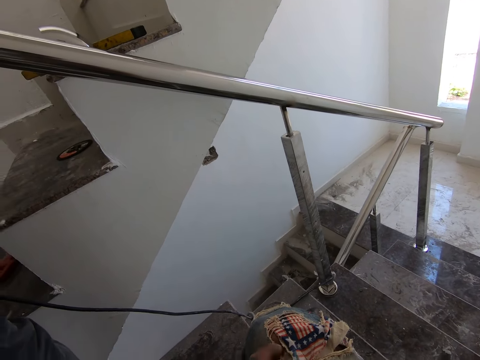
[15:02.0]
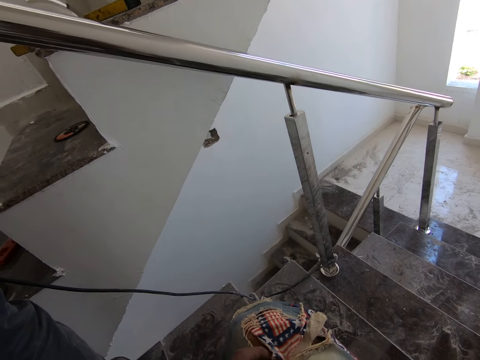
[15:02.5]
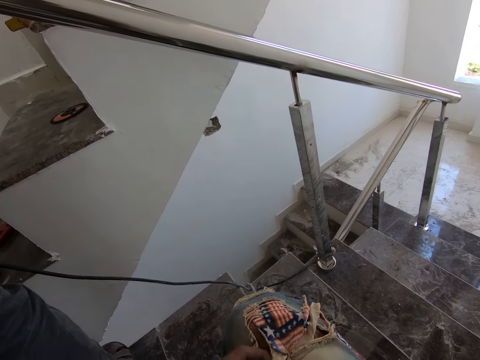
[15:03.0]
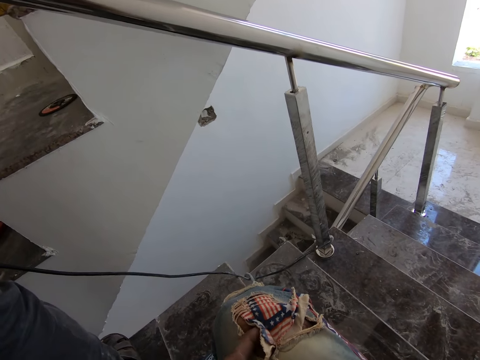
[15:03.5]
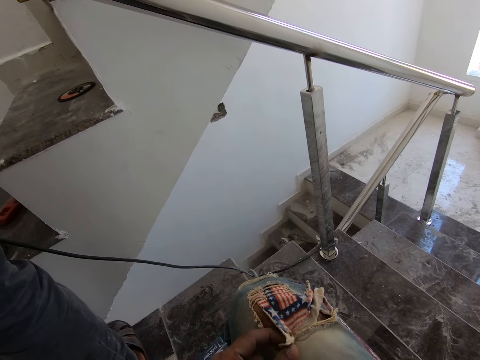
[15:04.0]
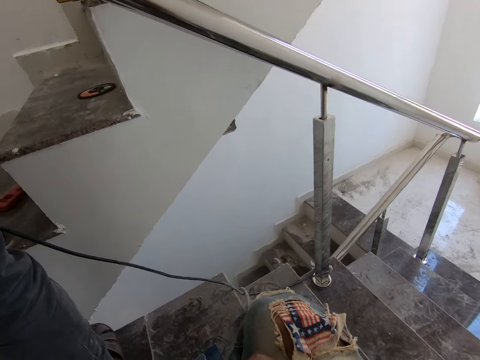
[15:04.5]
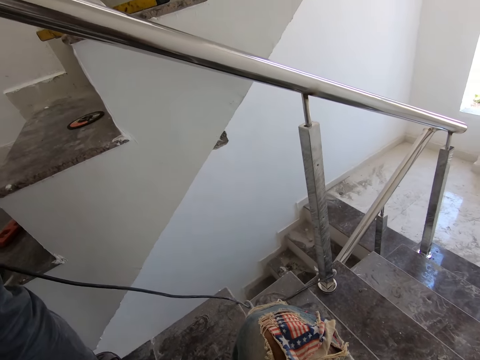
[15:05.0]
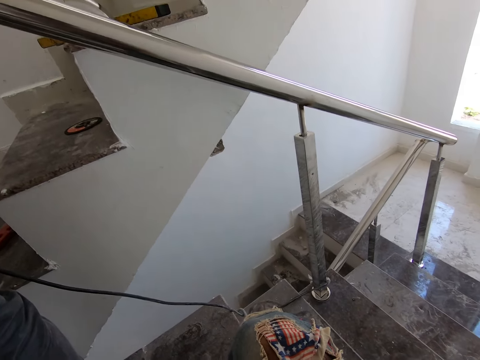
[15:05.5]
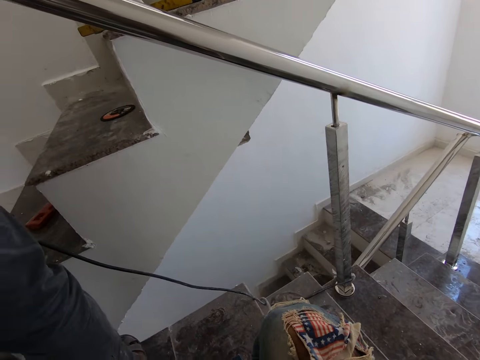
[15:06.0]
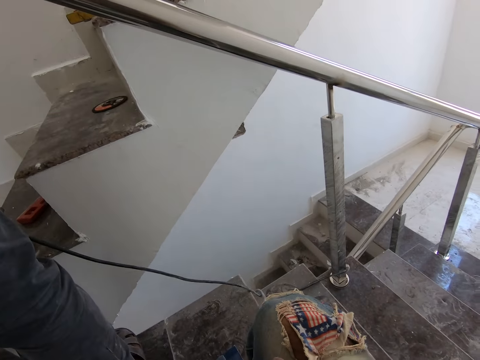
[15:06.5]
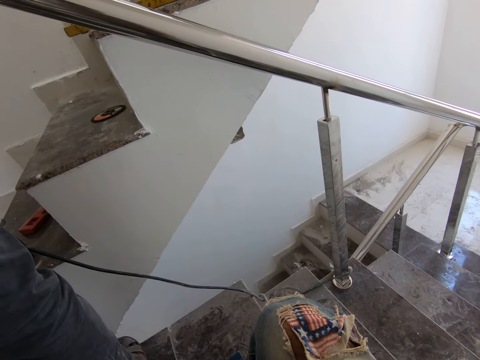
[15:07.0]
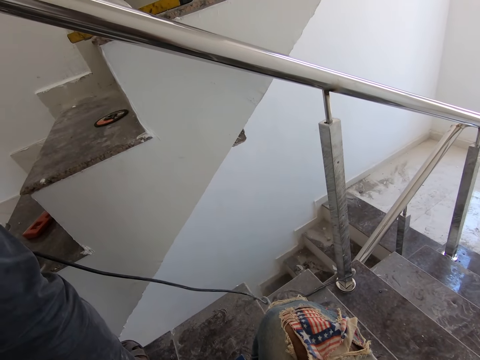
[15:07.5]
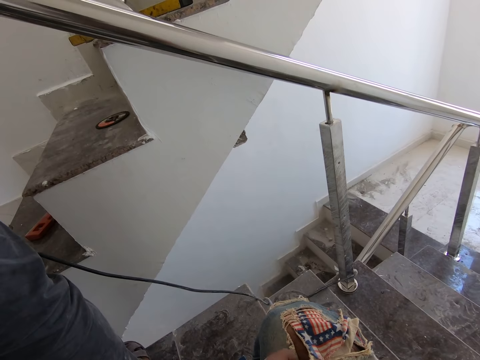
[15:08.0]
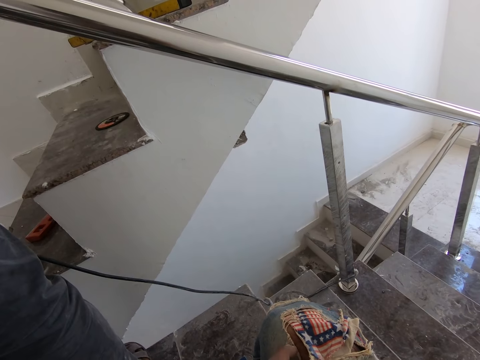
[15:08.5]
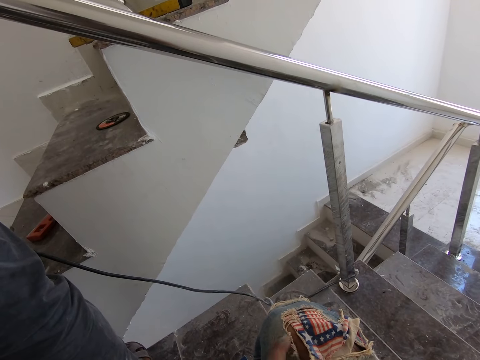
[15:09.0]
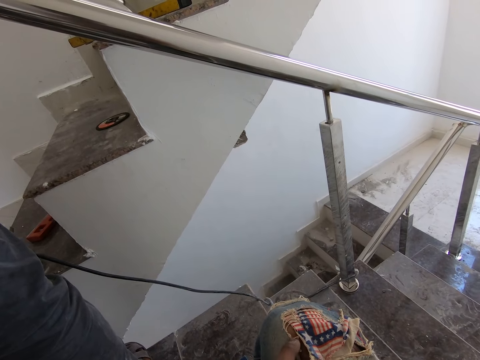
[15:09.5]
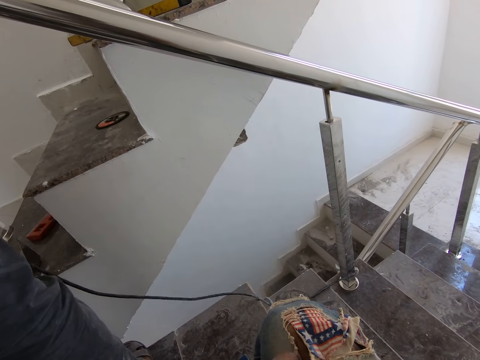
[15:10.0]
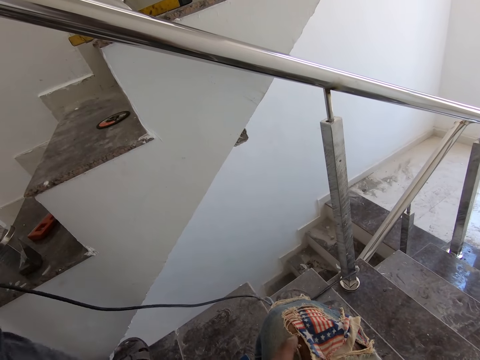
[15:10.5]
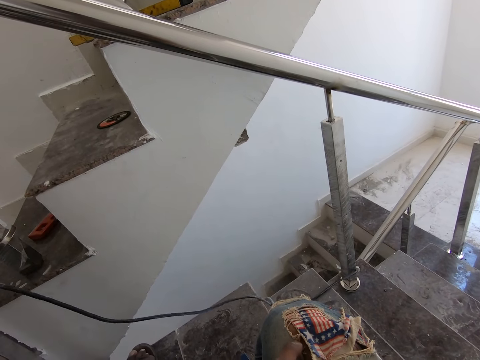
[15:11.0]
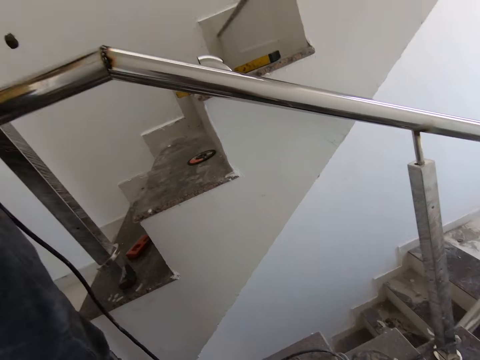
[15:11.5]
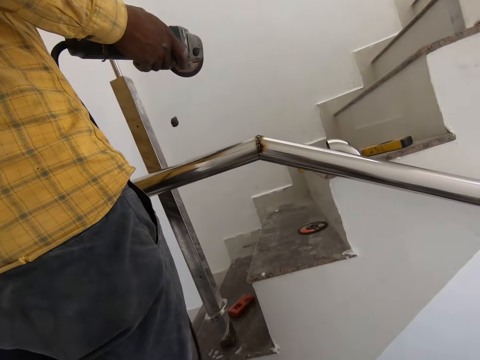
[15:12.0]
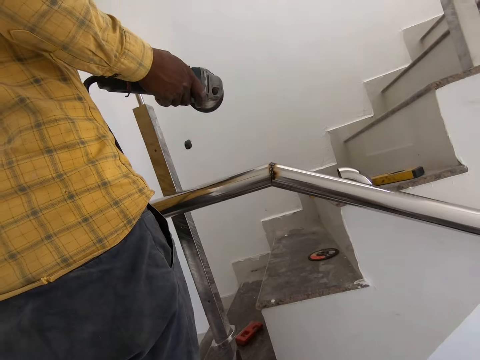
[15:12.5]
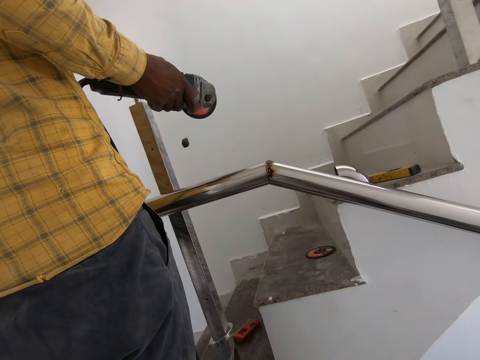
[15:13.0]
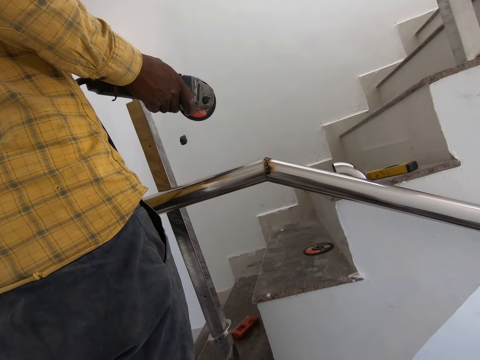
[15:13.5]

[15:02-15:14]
The camera wearer touches his trousers.

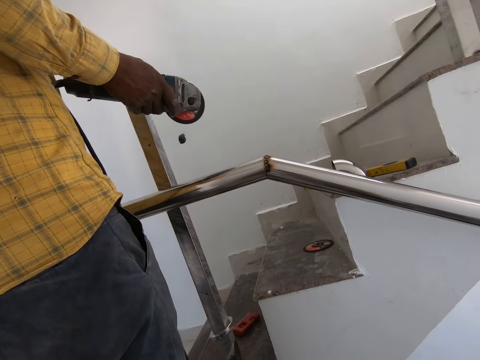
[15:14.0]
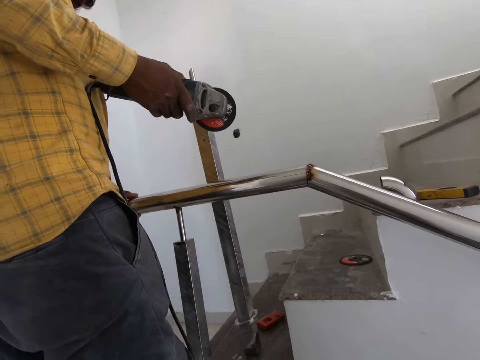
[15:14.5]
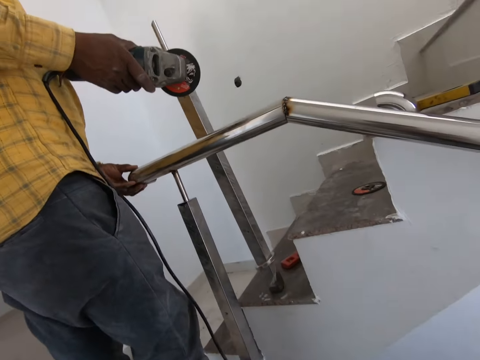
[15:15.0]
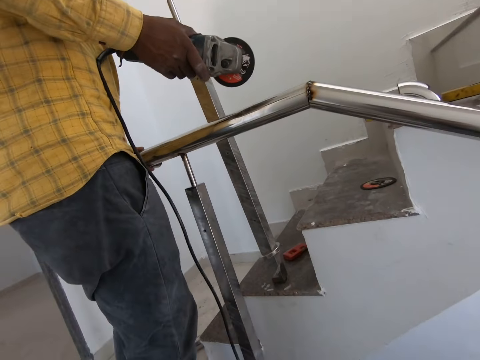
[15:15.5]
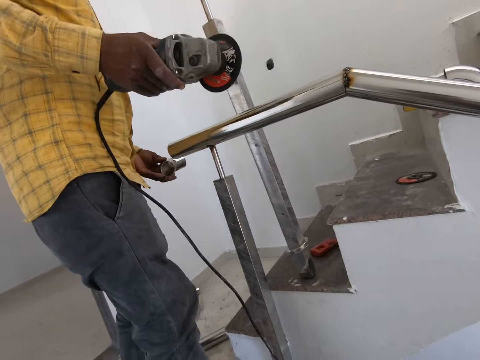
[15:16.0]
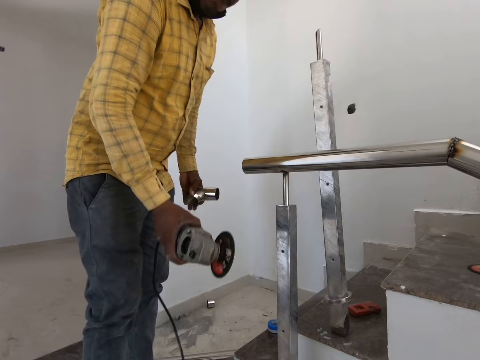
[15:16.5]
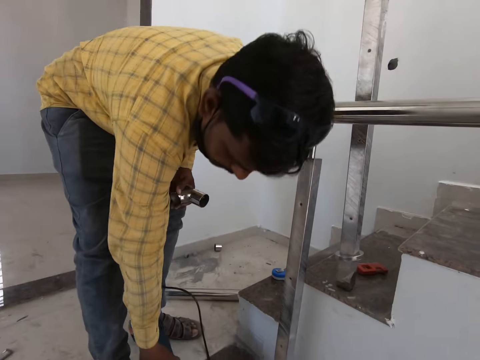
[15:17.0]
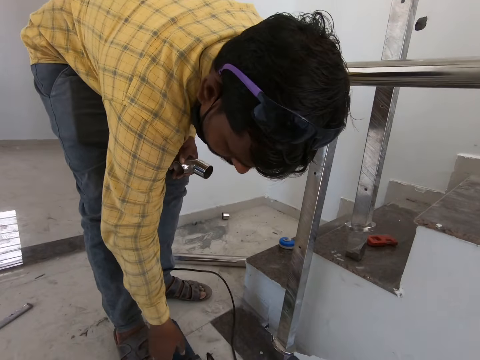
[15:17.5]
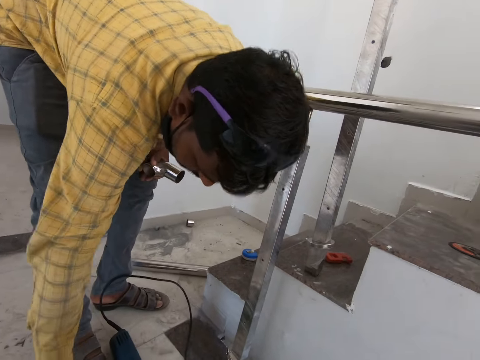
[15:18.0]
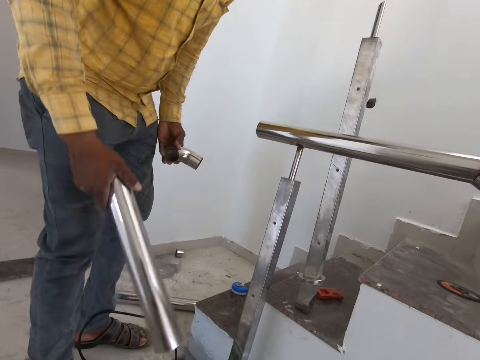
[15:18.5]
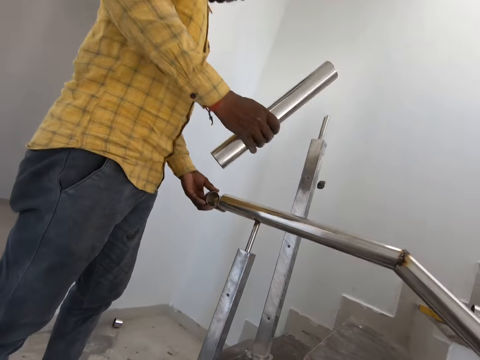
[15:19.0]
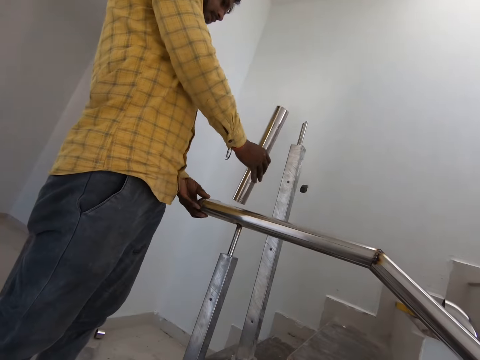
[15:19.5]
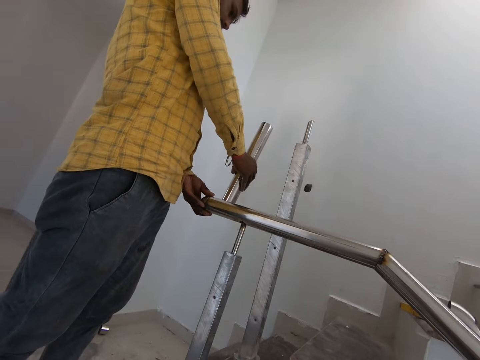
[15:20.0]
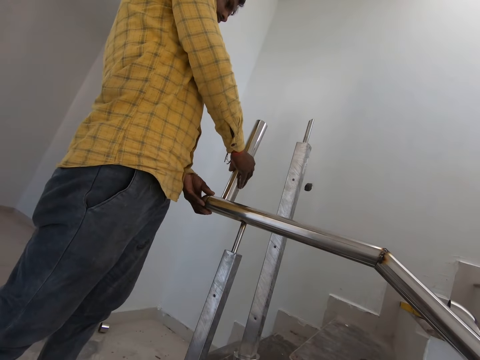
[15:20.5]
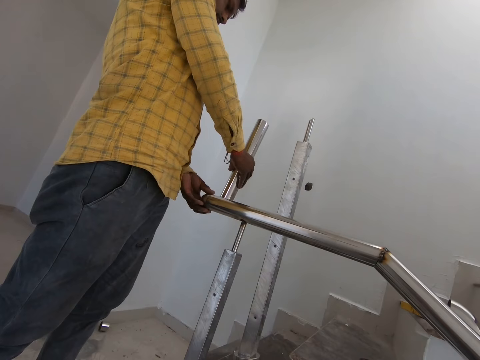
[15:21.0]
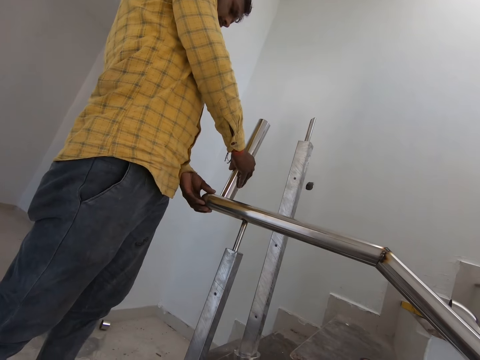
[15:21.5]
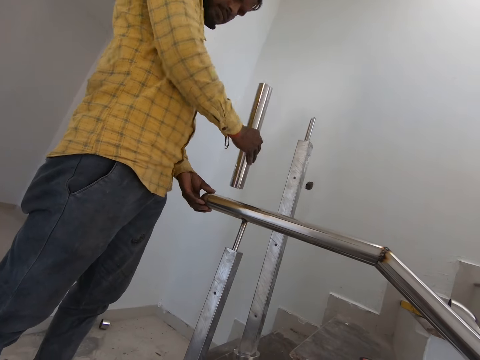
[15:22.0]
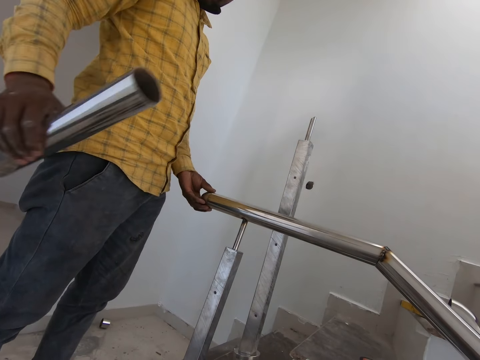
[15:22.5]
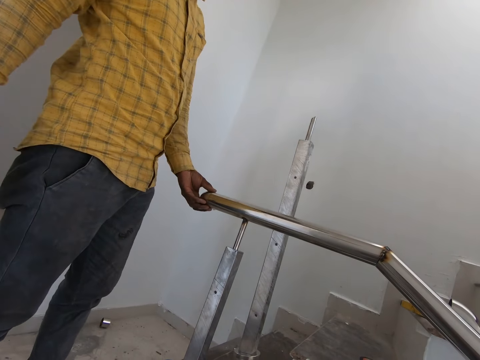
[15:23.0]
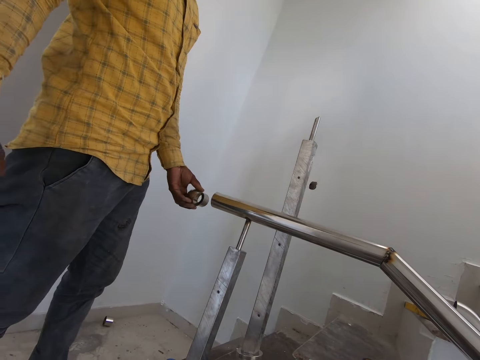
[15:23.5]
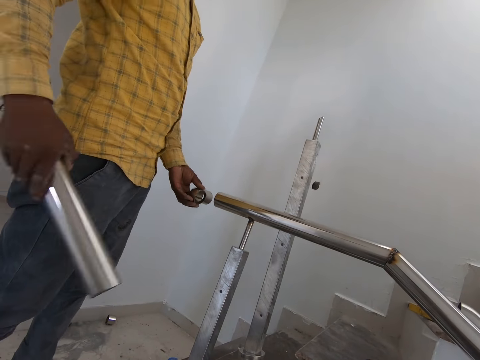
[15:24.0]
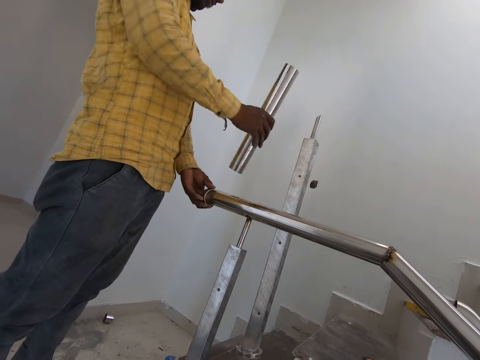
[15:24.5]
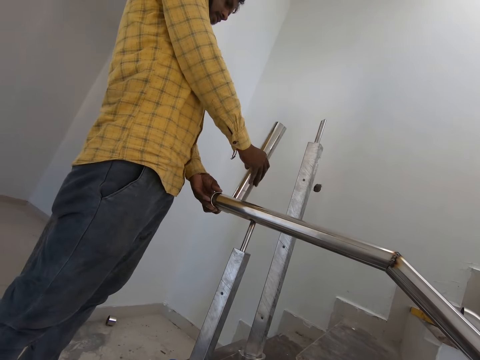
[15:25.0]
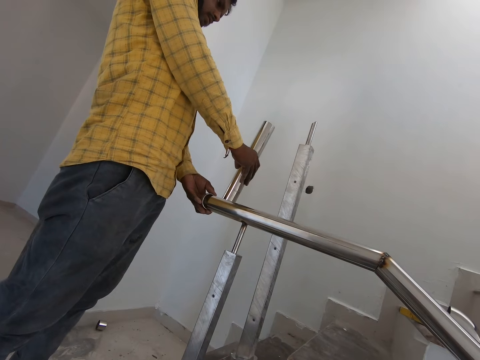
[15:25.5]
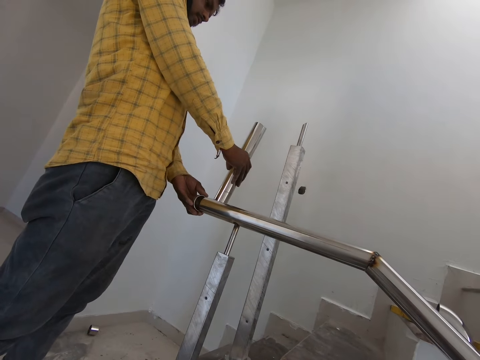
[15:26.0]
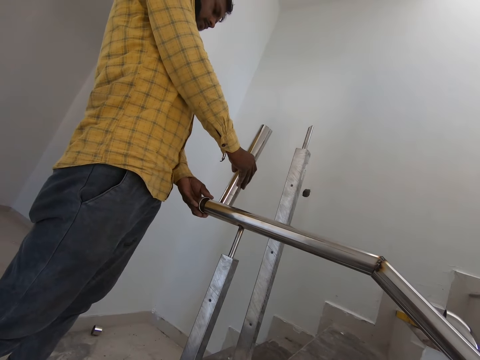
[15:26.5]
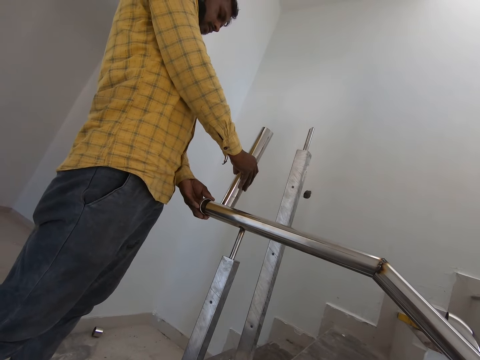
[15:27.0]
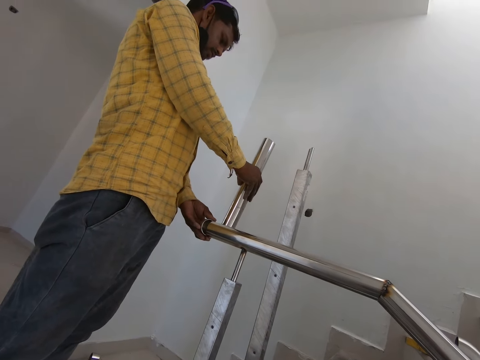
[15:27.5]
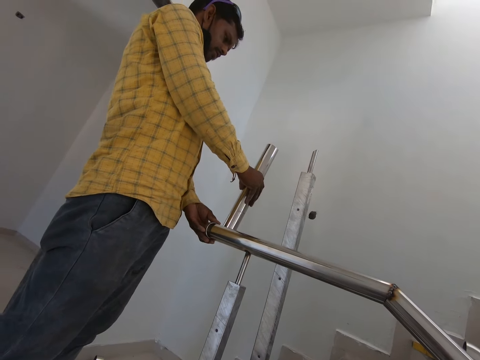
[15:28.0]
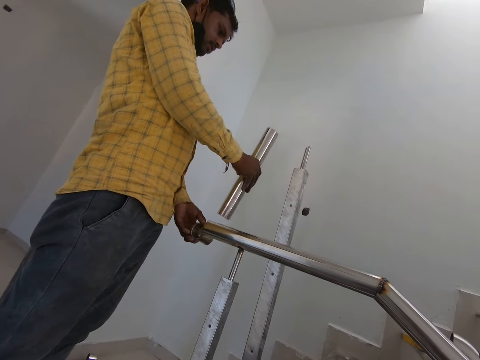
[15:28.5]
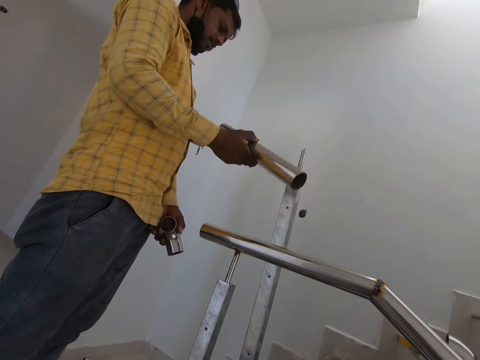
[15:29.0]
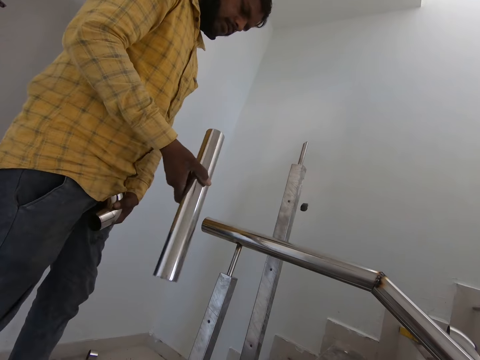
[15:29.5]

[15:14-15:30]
A man puts the grinder on the floor. He picks up a metal bar. He fits a steel pipe on the hand rail. He joins the metal bars.
